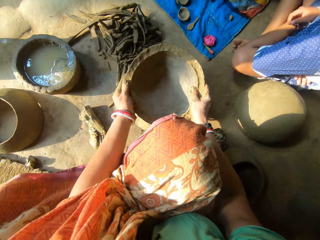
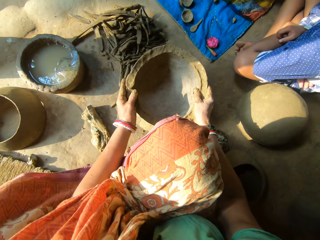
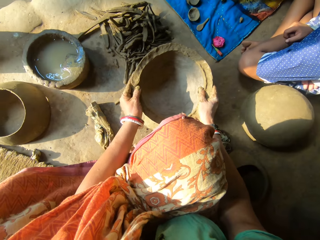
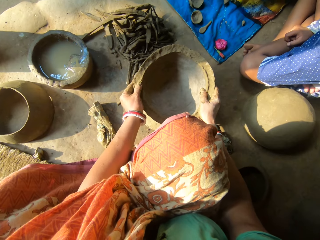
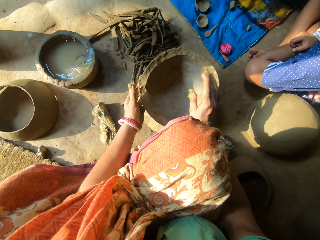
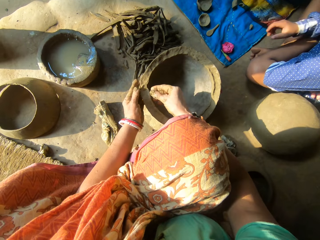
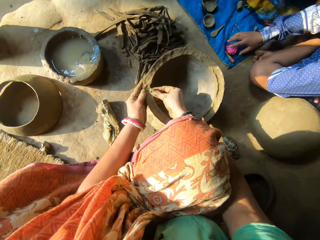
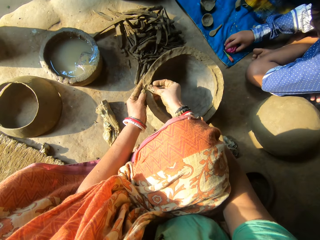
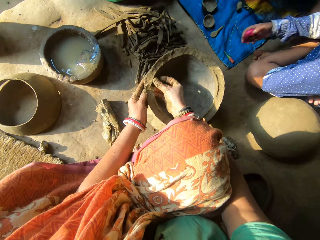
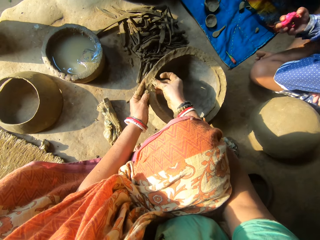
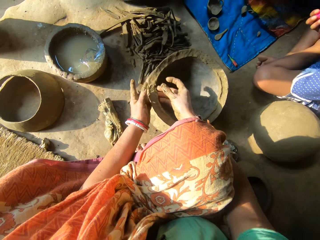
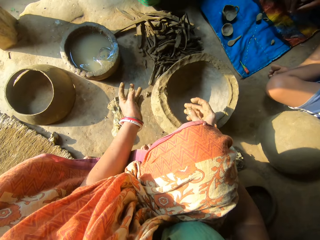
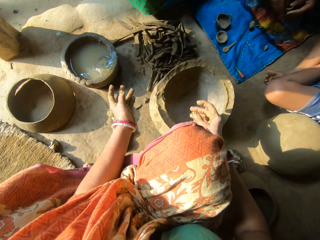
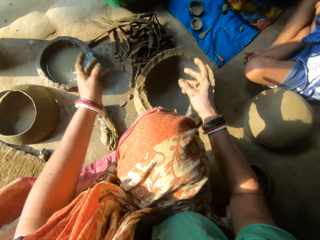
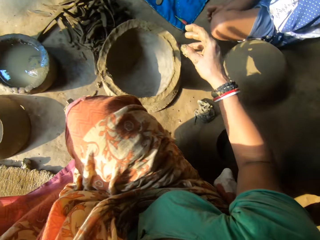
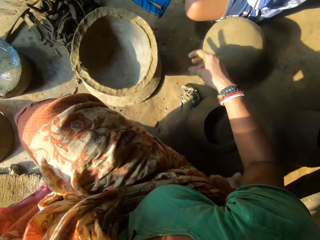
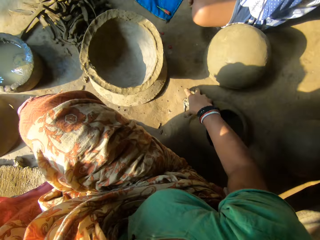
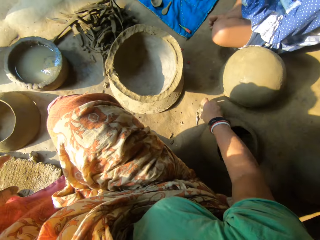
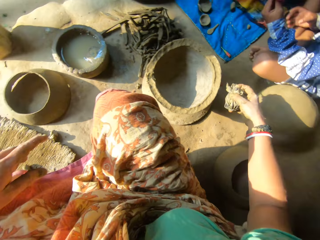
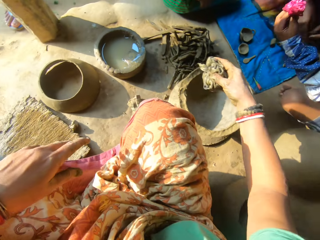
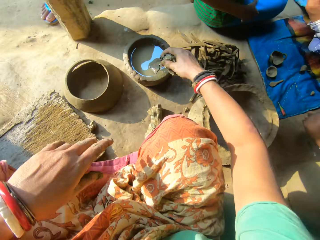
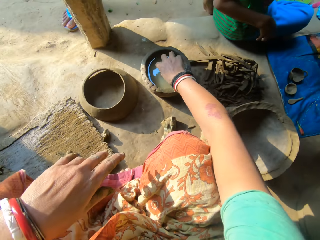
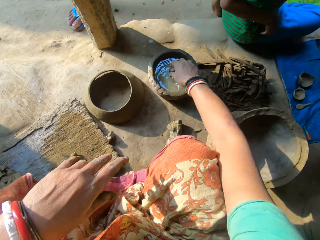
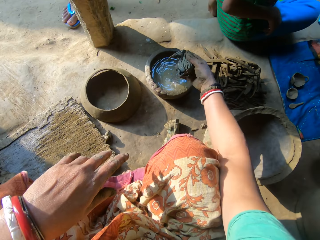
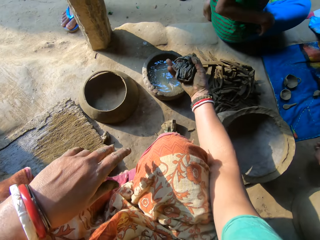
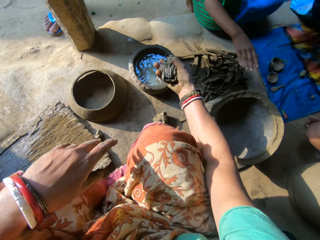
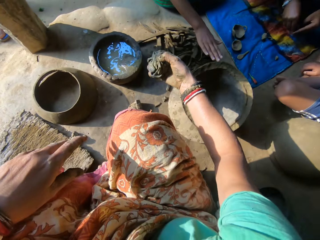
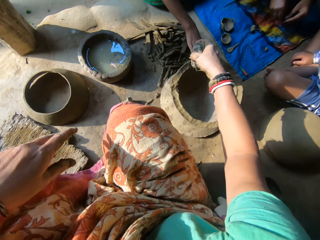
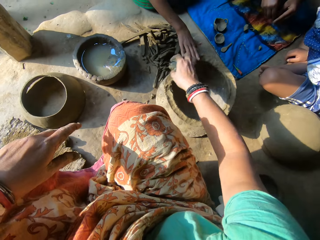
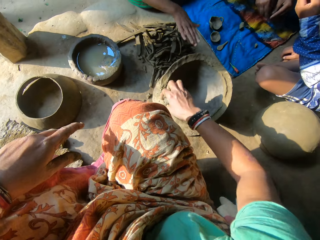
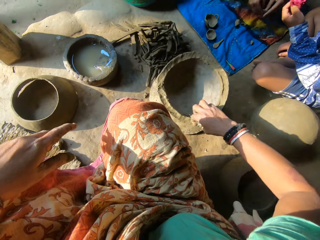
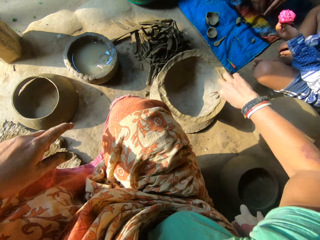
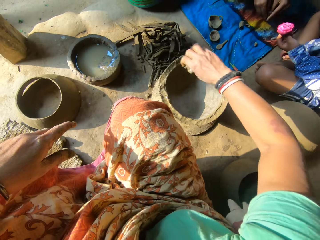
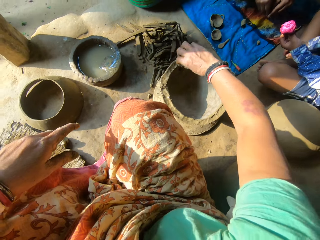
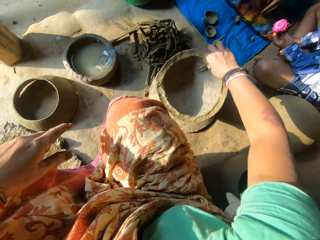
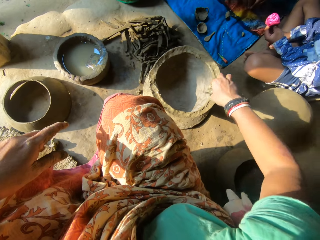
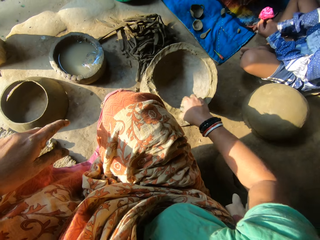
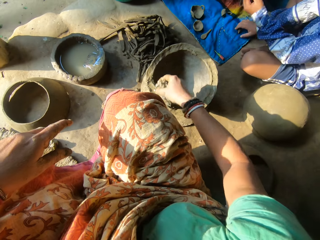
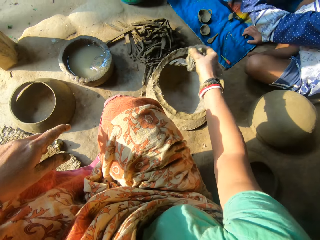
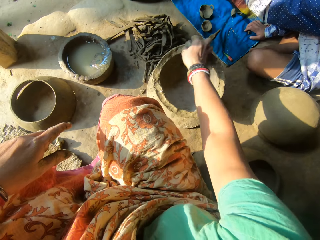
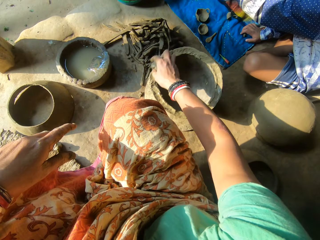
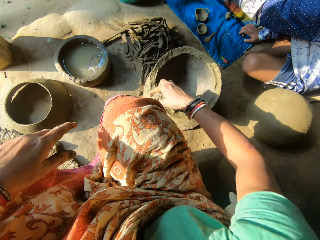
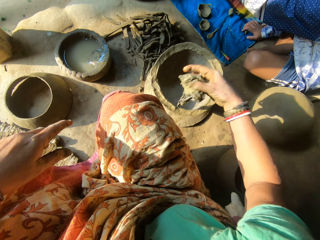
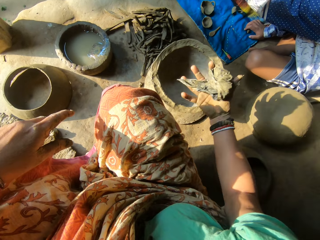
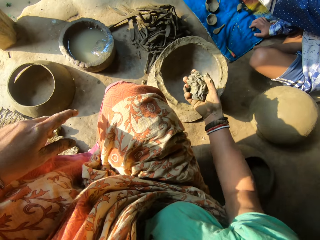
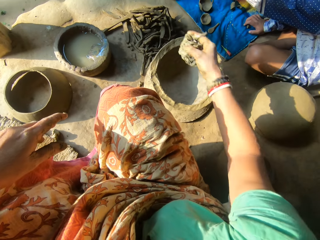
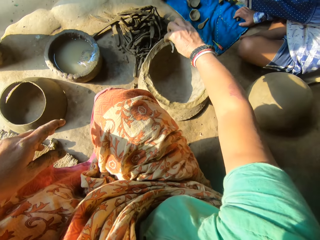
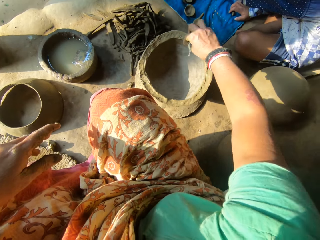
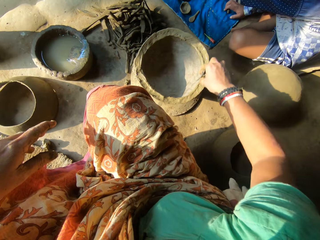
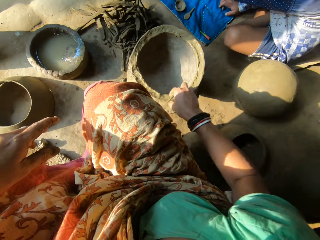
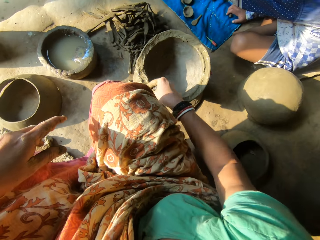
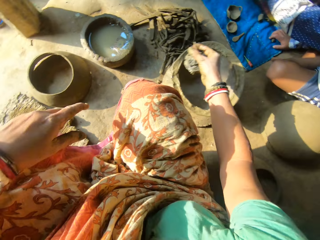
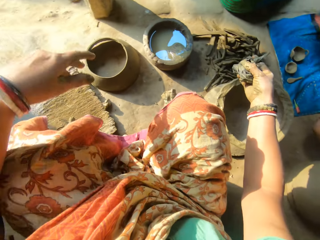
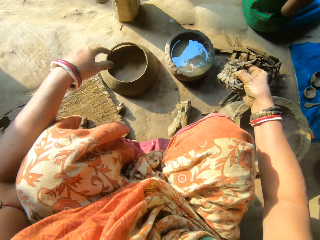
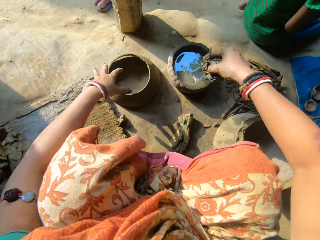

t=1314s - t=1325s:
The camera wearer smoothens the second molded pot with both hands. A person picks a flower. The camera wearer turns around. She picks up the second rag or cloth from the floor with her right hand. She dips the second rag in the bowl of water with her right hand. Another person touches the clay on the piece of the clay pot. The camera wearer smoothens the clay on the piece of the clay pot. She cleans the second pot with the second rag in her right hand. The first person moves the hand holding the flower towards the other person. The camera wearer adjusts the cloth in the hand. She smoothens the clay on the piece of the clay pot.

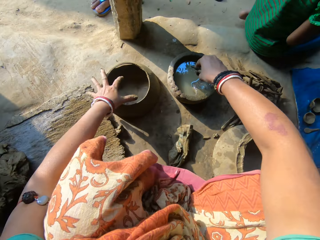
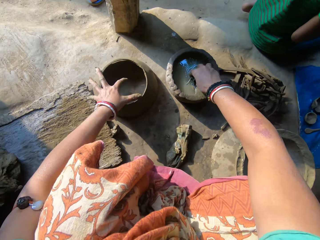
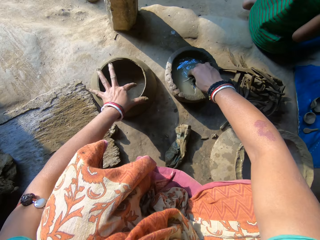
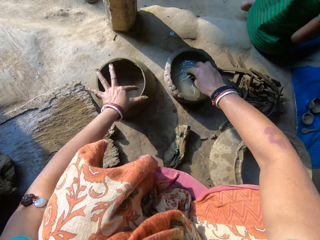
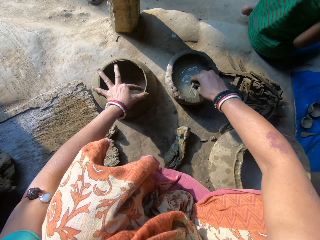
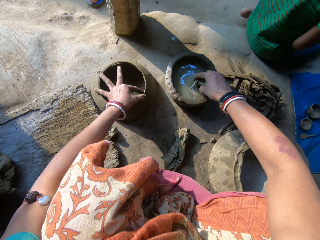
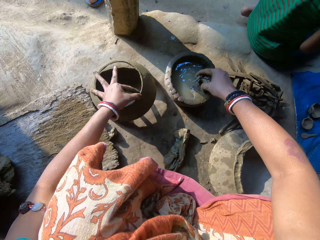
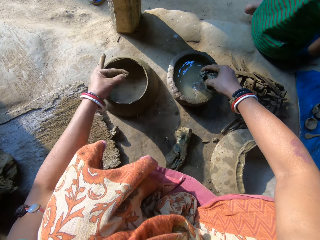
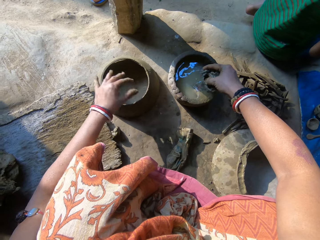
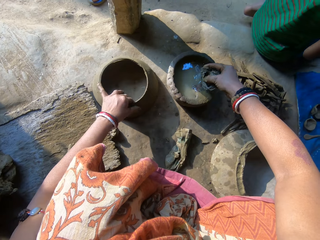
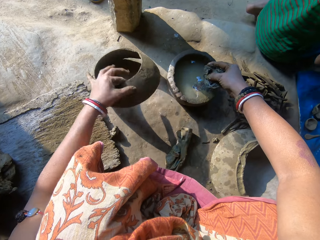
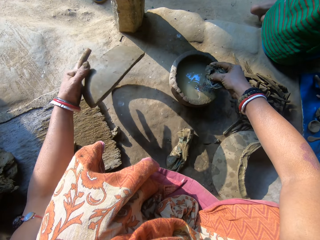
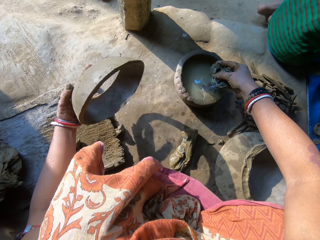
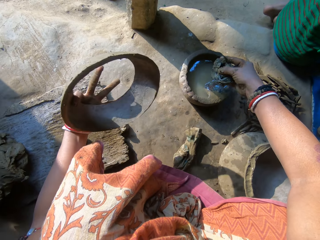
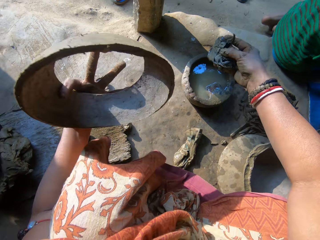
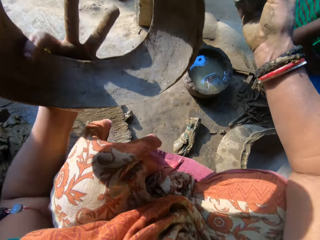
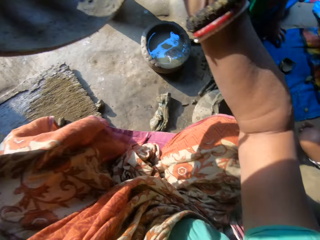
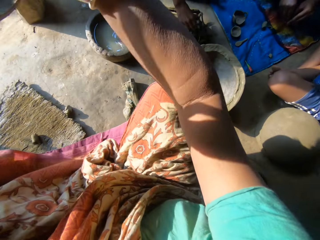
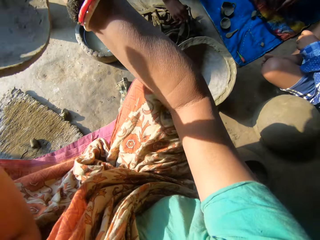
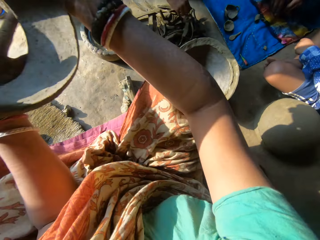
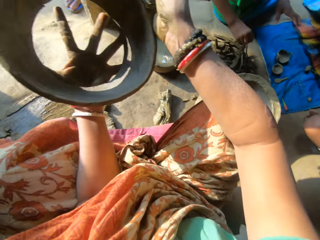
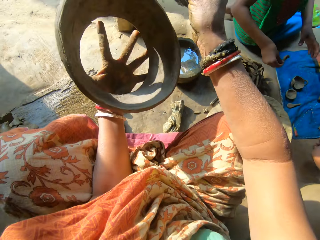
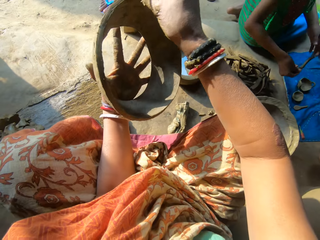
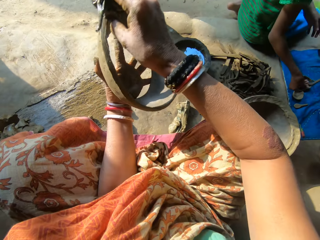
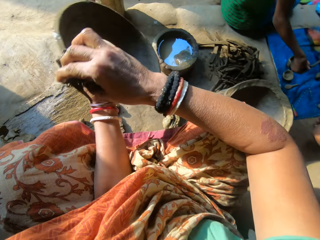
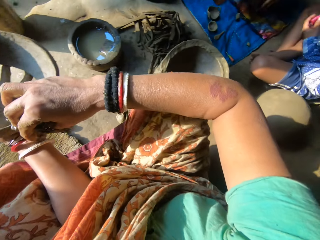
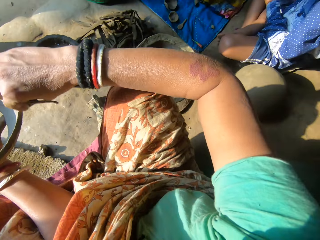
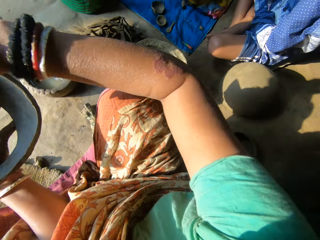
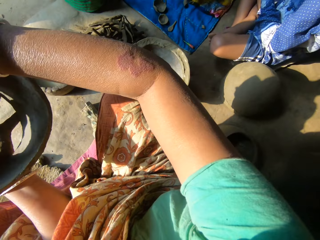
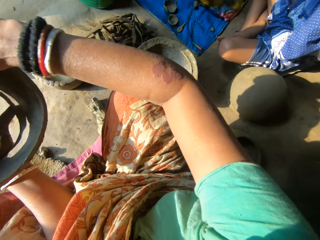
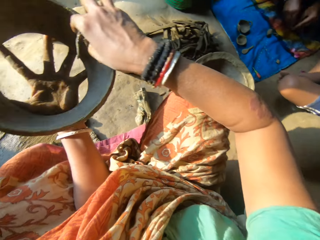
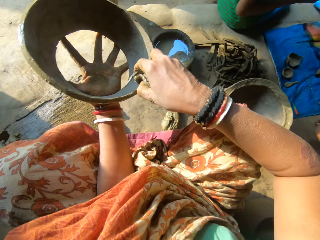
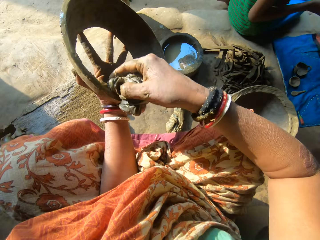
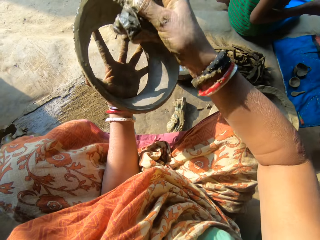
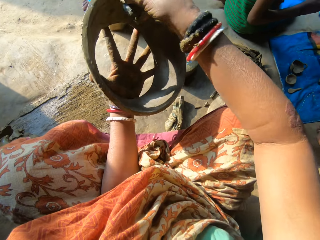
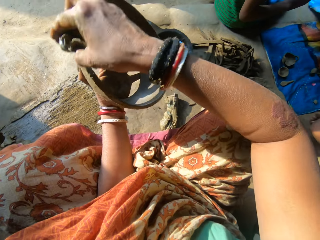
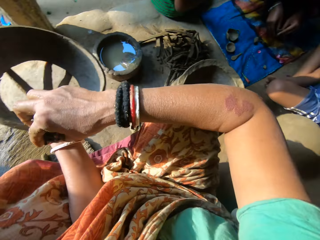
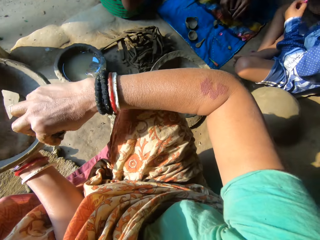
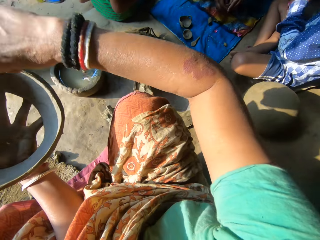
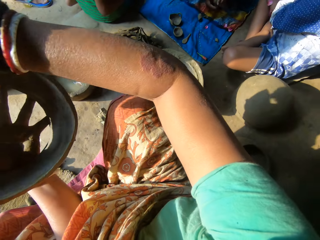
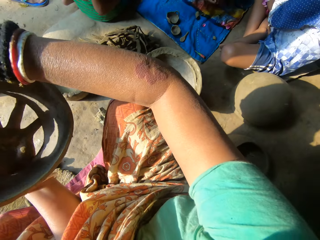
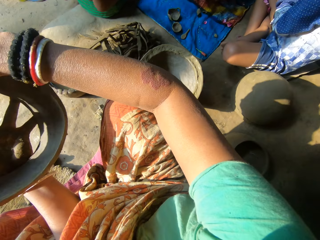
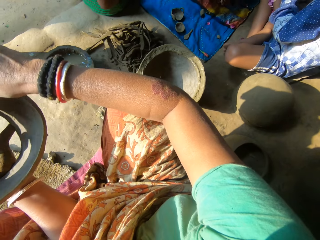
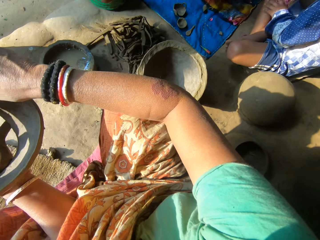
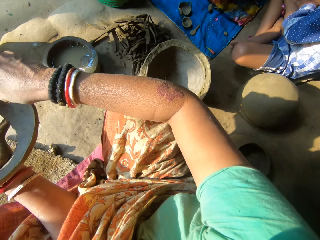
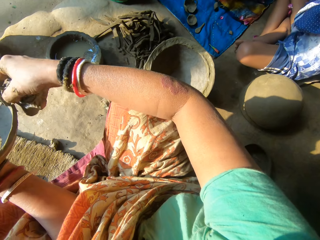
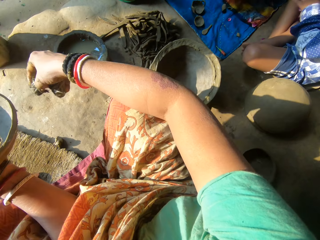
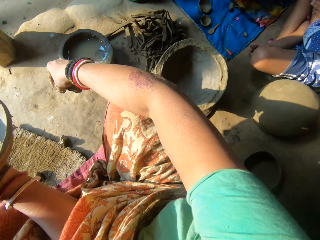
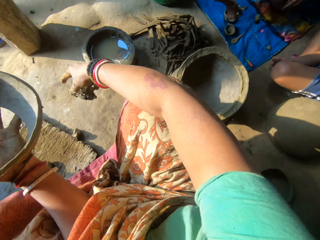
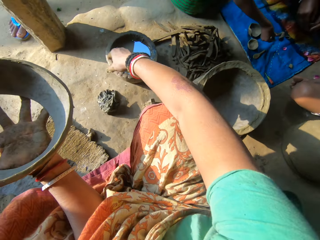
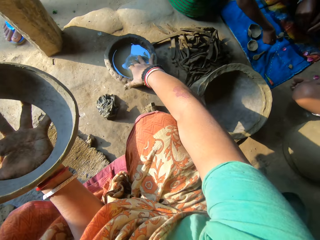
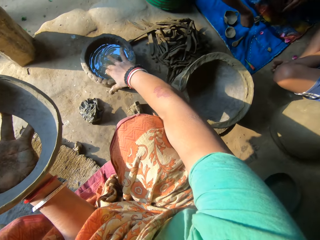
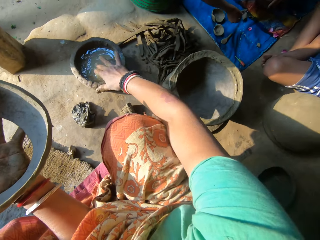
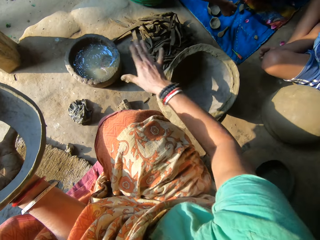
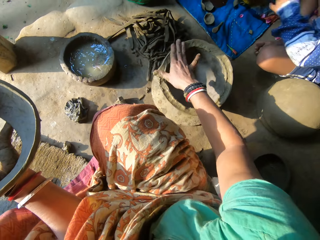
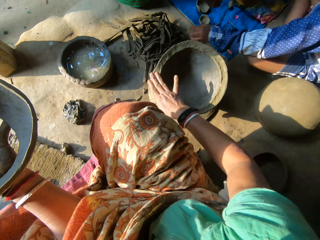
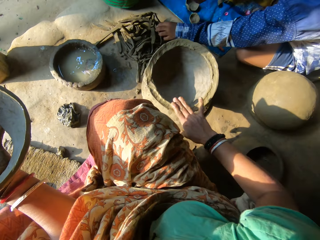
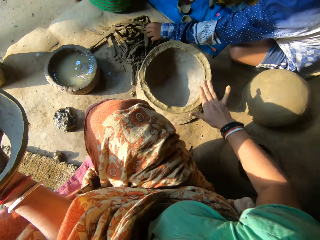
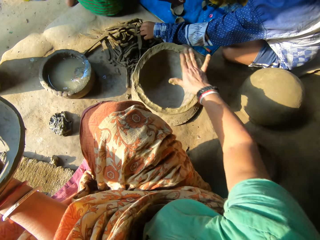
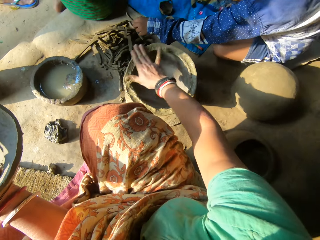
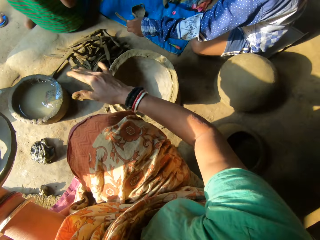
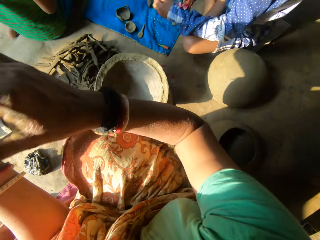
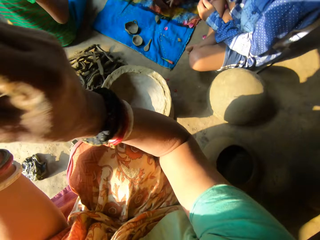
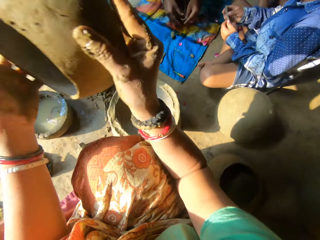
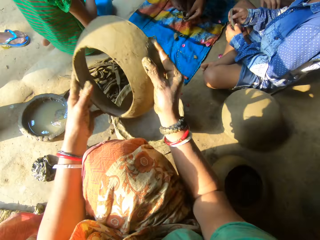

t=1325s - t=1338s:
The camera wearer places a hand on a piece of the clay pot. She dips the second rag in the bowl of water with her right hand. She lifts the piece of the clay pot, and drops the piece of the clay pot. She picks up a cover or the piece of the clay pot from the floor with her right hand. A person picks clay. The camera wearer cleans the cover with the rag in her right hand. She places the clay on the floor. The first person holds the clay. The camera wearer drops the rag on the floor with her right hand. She dips her right hand in the bowl of water. She applies the water on the clay. Another person picks clay. The camera wearer smoothens the second pot with her right hand. She holds the piece of the clay pot with both hands.
